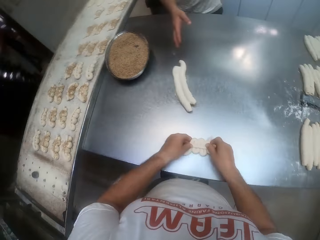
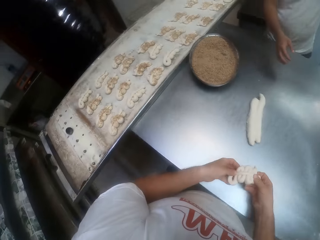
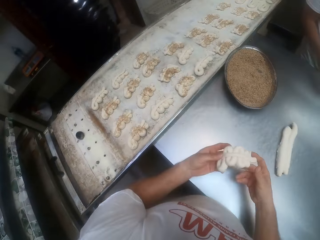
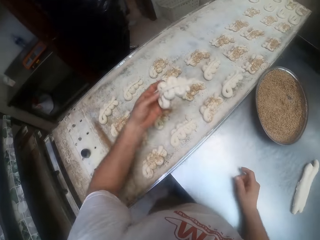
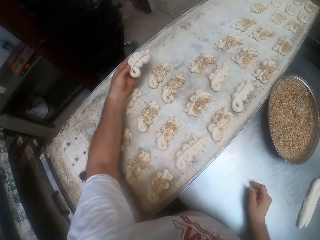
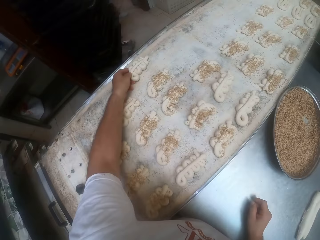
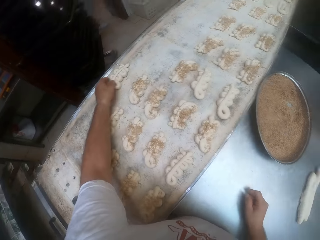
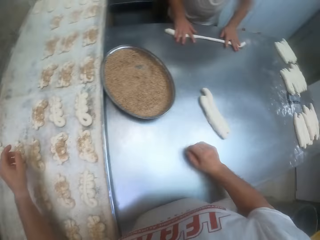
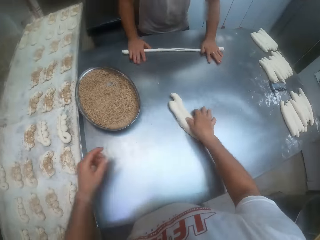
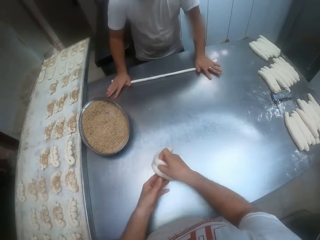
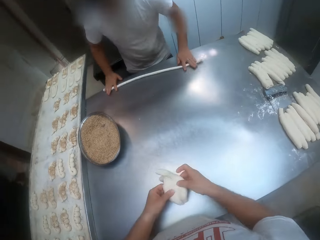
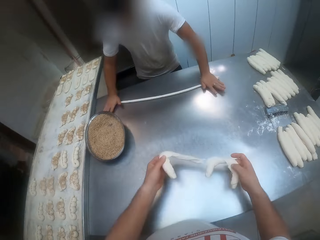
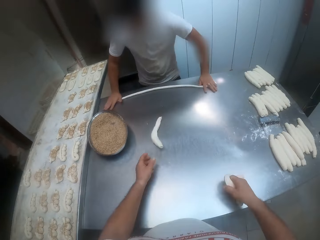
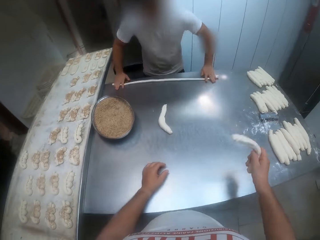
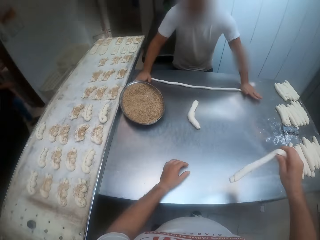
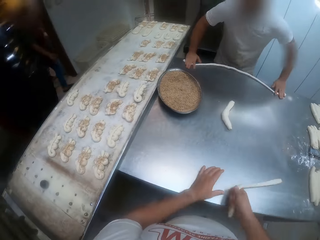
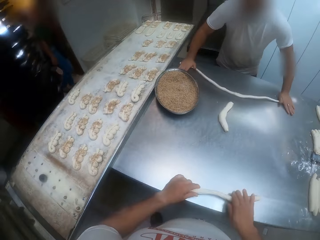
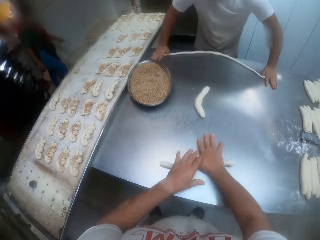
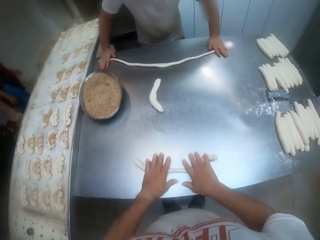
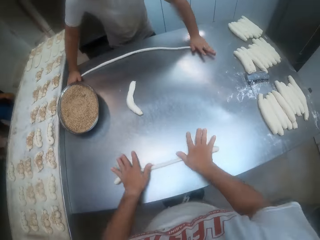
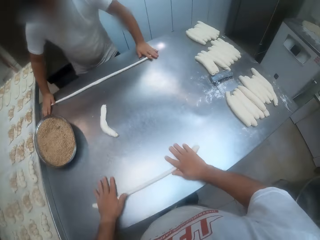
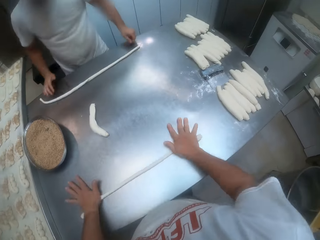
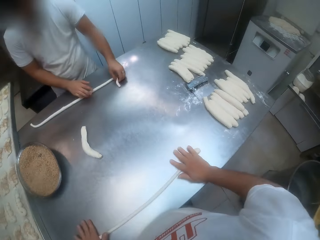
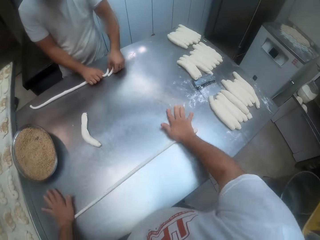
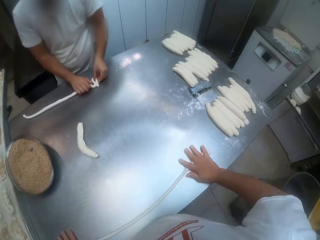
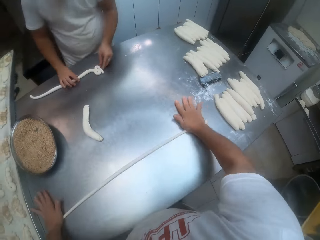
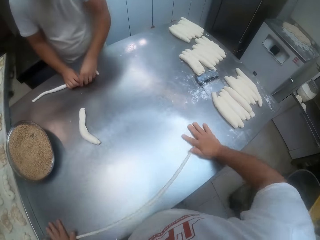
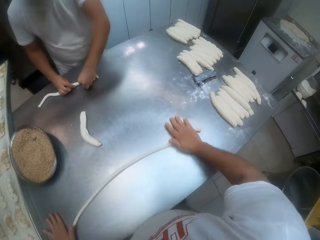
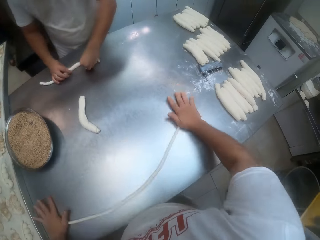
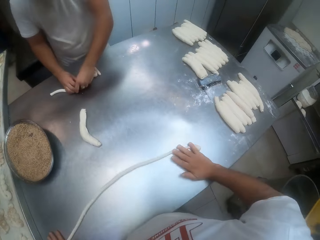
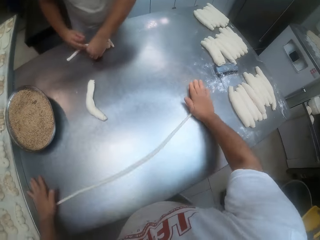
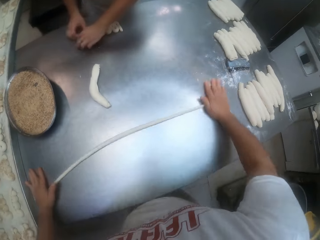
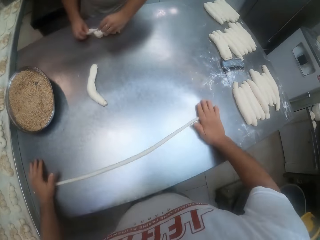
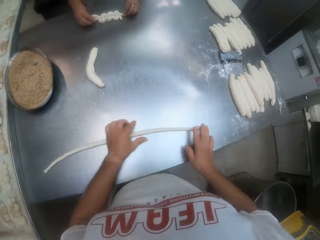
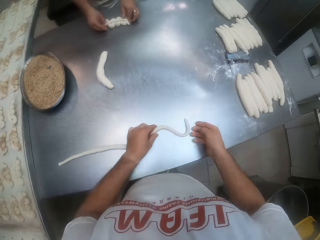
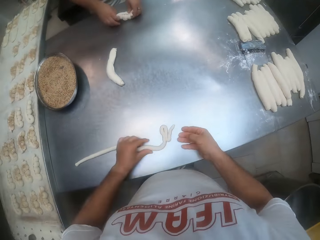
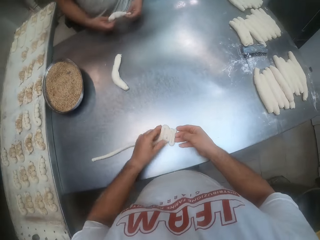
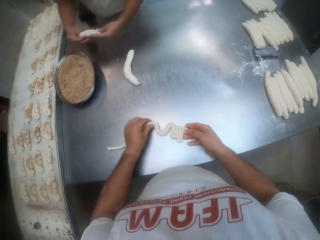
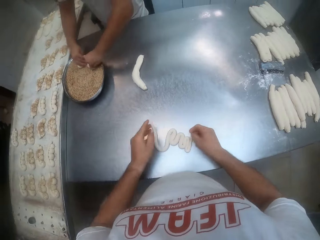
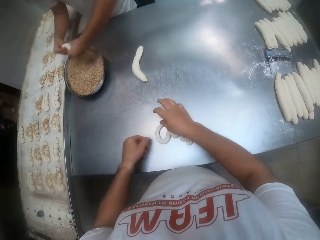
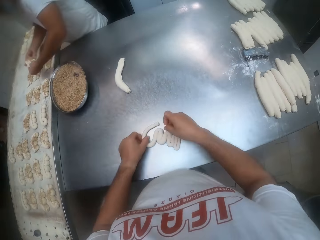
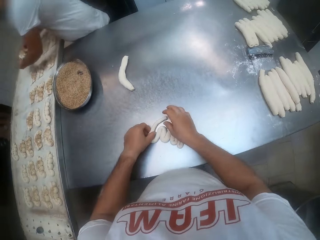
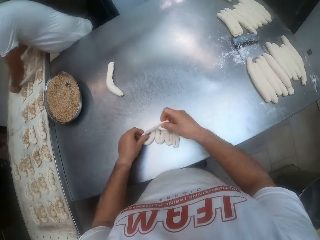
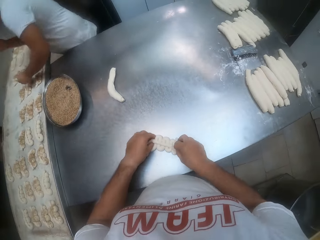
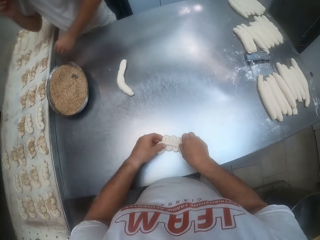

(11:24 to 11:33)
The man drops the dough in his right hand on the baking table. The camera wearer drops the dough in the pan with his left hand. The man rolls dough on the baking table with both hands. The camera wearer picks up dough on the table with his right hand. He separates the dough in his right hand with his left hand, drops the dough in his left hand on the table, moves the dough, and rolls the dough in his right hand on the baking table with both hands. The man shapes the dough on the table with both hands. The camera wearer shapes the dough on the baking table with both hands. The man dips the shaped dough into the bowl on the baking table with both hands. He drops the dough in the pan with both hands.

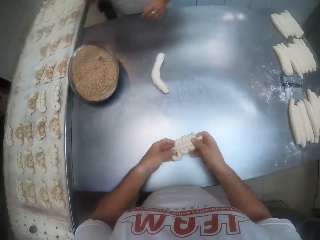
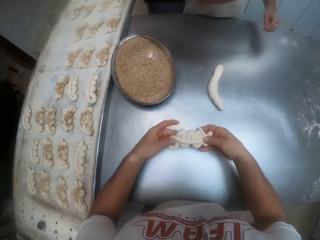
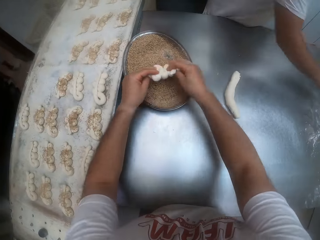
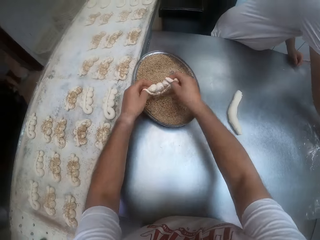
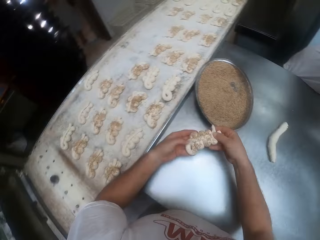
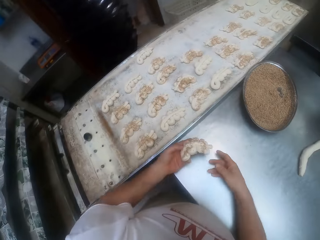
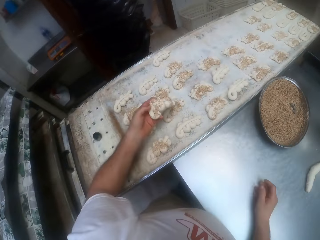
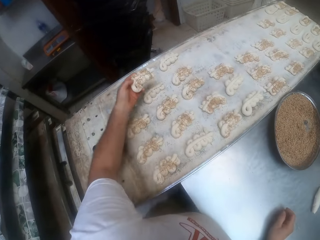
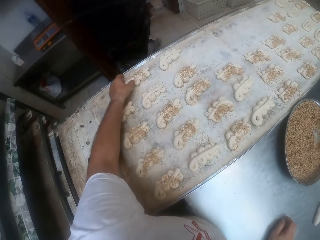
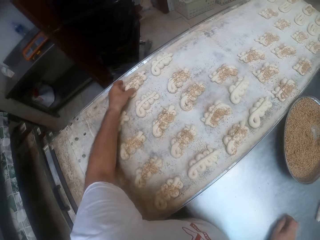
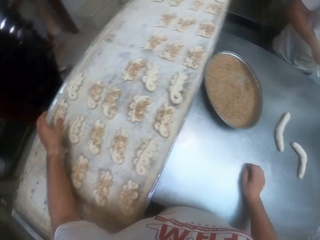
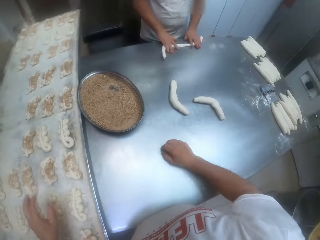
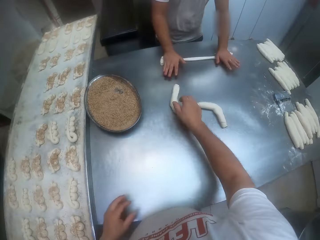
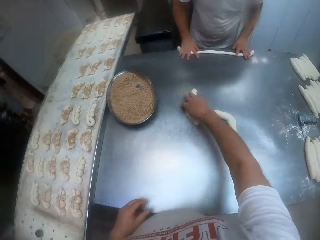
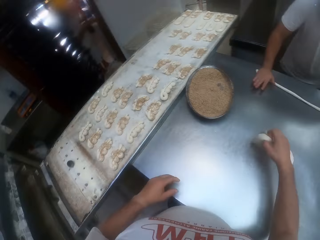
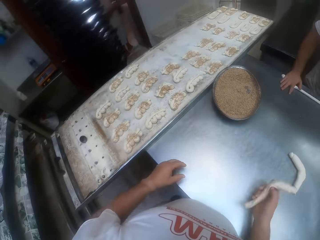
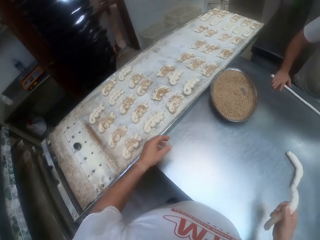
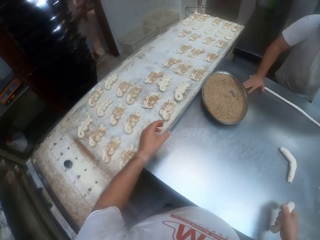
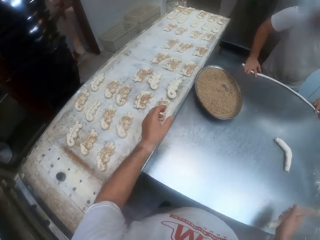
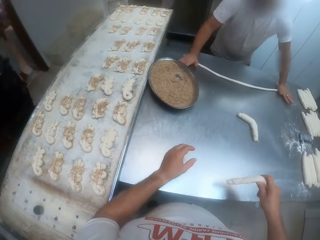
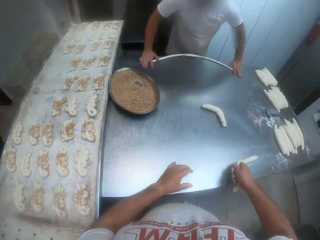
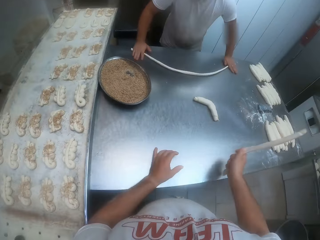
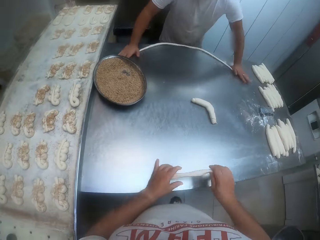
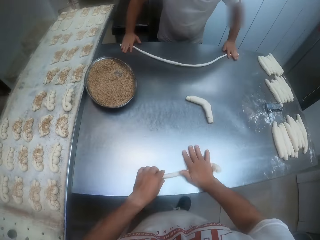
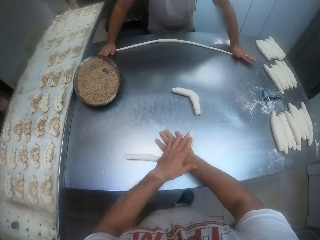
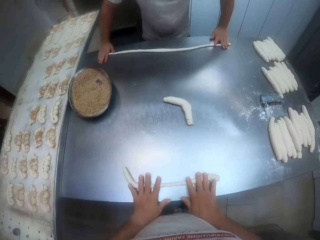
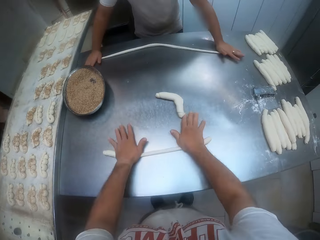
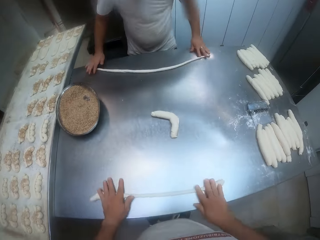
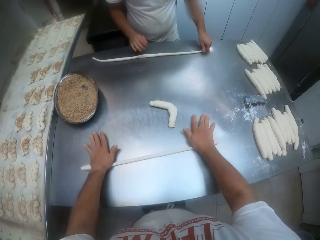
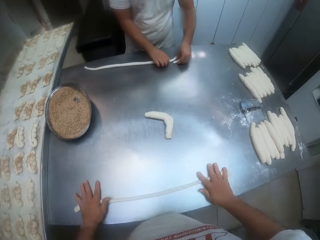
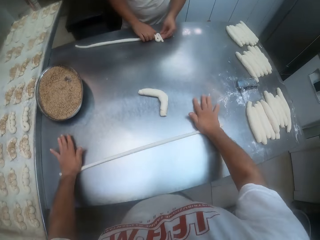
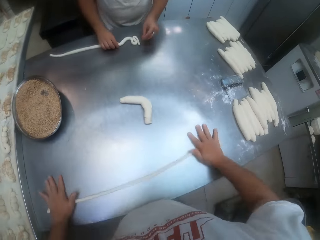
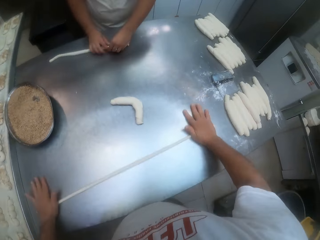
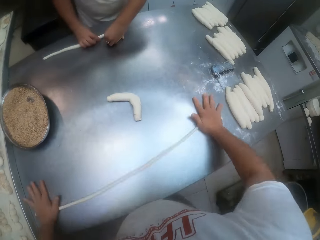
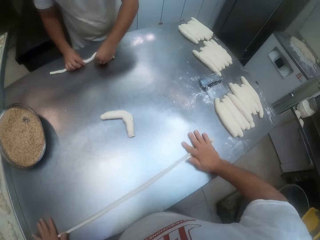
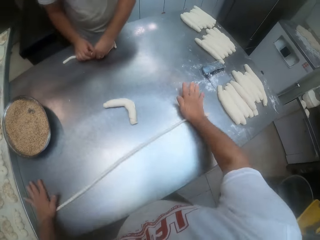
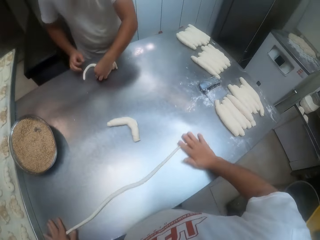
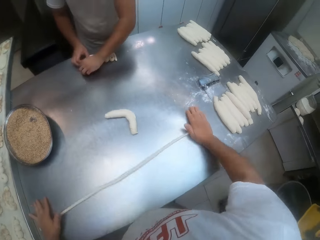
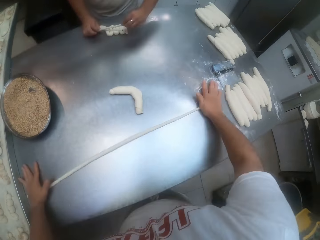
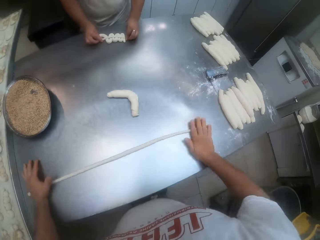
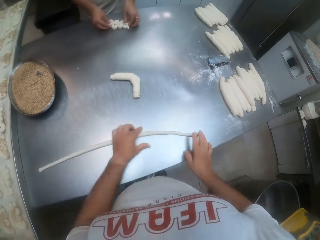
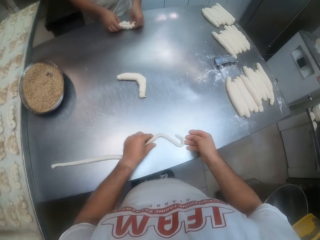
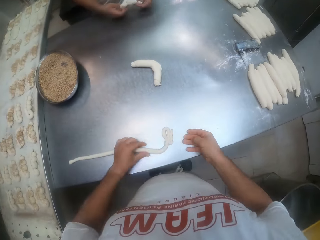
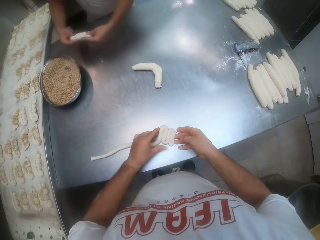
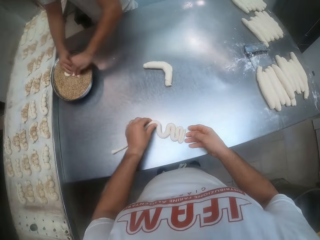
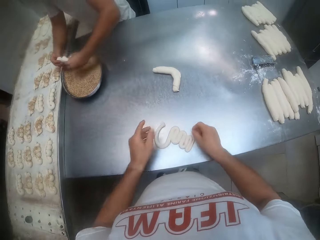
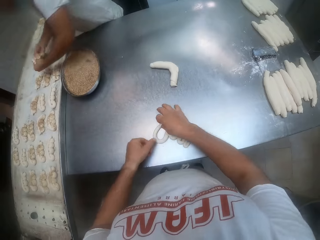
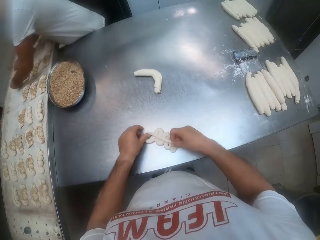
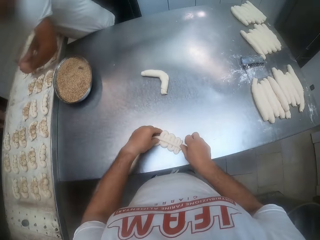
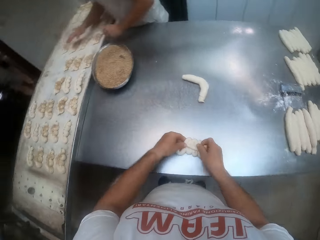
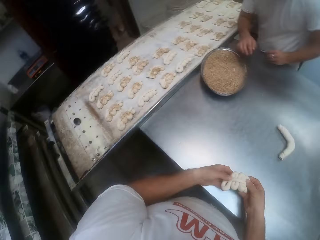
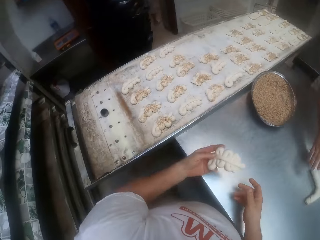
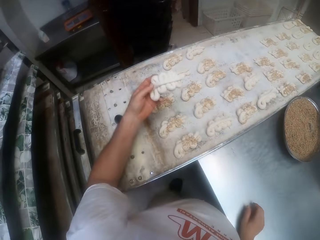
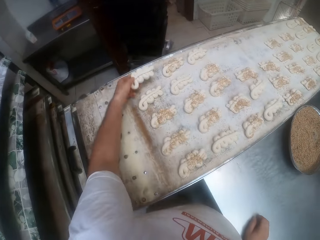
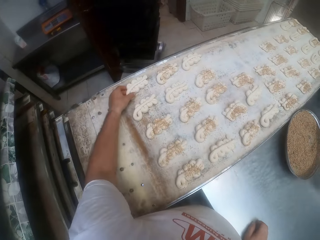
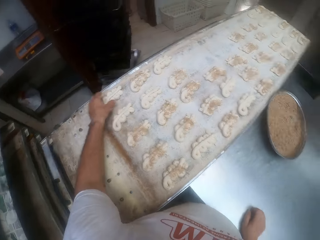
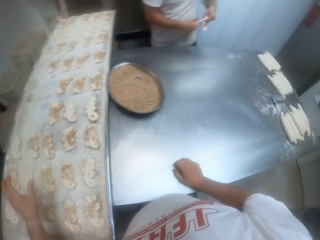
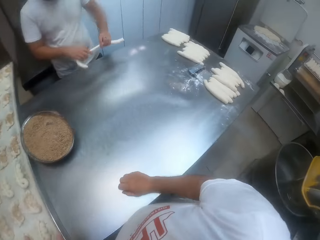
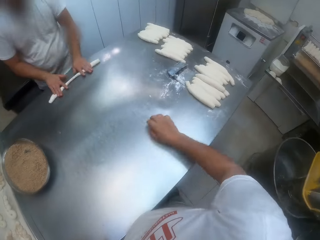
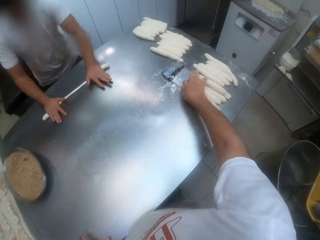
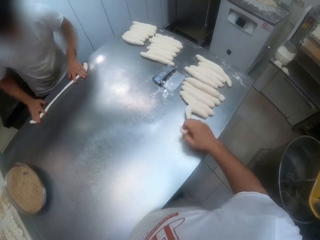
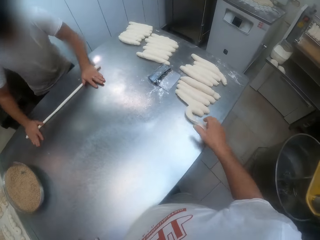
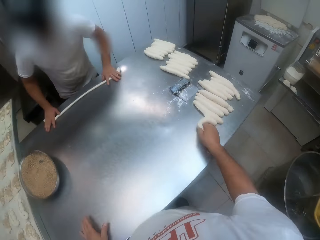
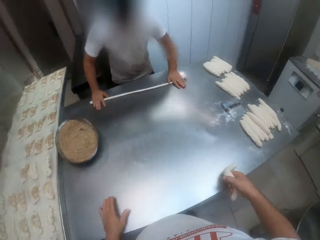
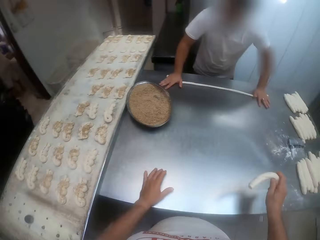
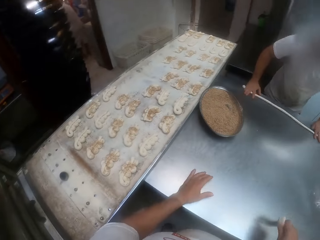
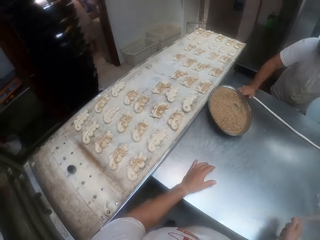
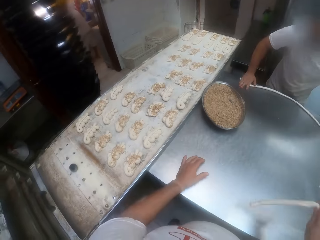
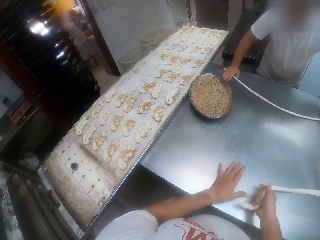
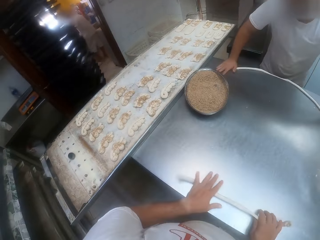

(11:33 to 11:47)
The man picks up dough on the table with his left hand. The camera wearer dips the shaped dough in the chocolate crumbs in a bowl on the table with both hands. He drops the dough in the pan with his left hand. The man rolls the dough on the baking table with both hands. The camera wearer picks up a dough on the baking table with his right hand. He moves the dough and rolls the dough on the baking table with both hands. The man shapes the dough on the table with both hands. The camera wearer shapes the dough on the baking table with both hands. The man dips the shaped dough into the bowl on the baking table with both hands, drops the dough in the pan with both hands, and picks up dough on the table with his right hand. The camera wearer drops the dough in the pan with his left hand. The man rolls the dough on the baking table with both hands. The camera wearer picks up a dough on the baking table with his right hand. He moves the dough.
